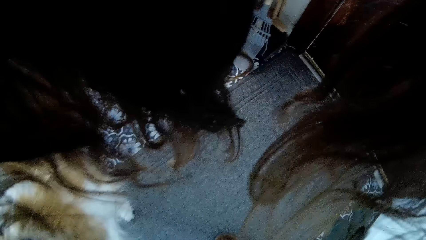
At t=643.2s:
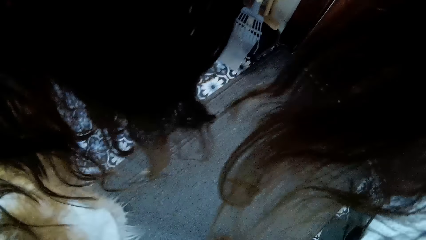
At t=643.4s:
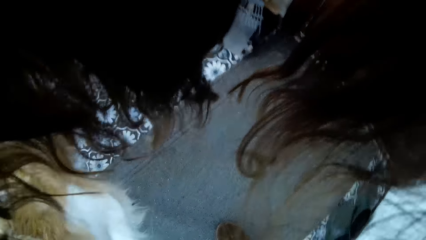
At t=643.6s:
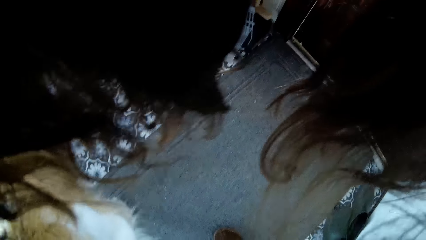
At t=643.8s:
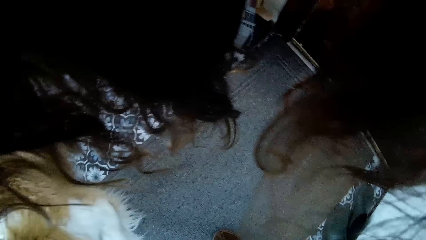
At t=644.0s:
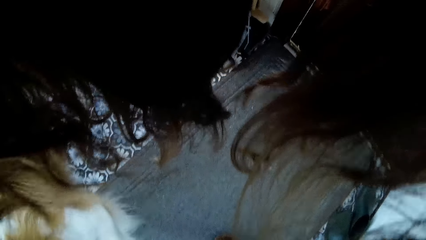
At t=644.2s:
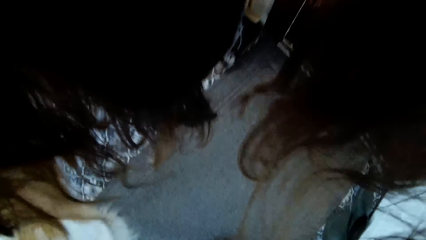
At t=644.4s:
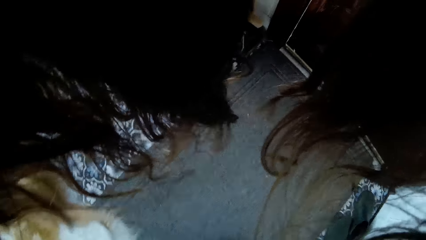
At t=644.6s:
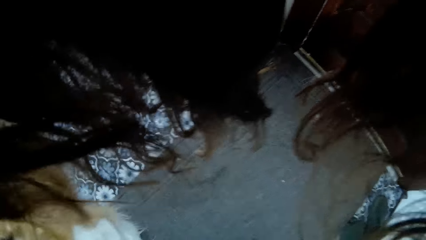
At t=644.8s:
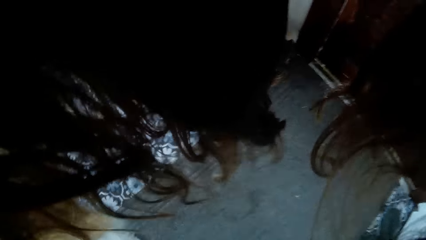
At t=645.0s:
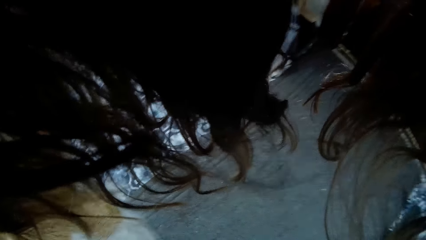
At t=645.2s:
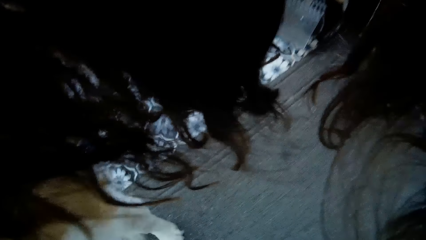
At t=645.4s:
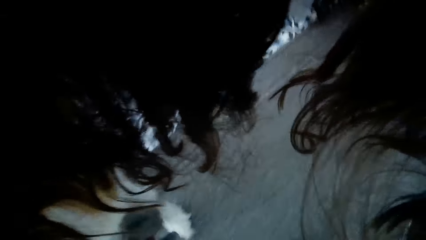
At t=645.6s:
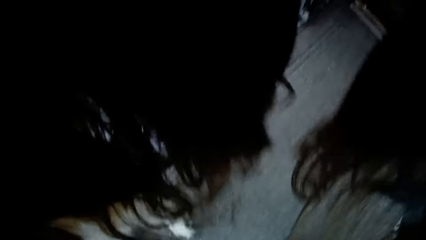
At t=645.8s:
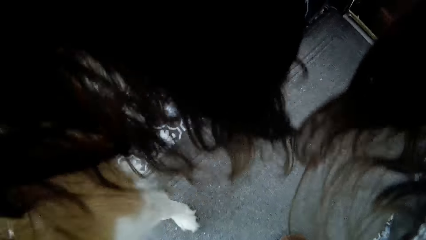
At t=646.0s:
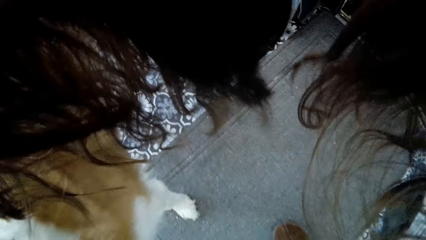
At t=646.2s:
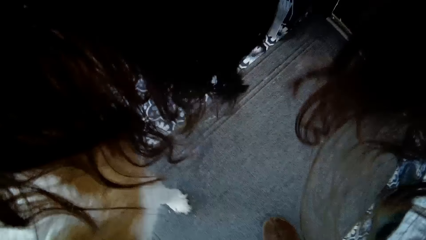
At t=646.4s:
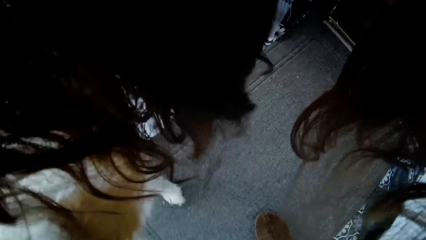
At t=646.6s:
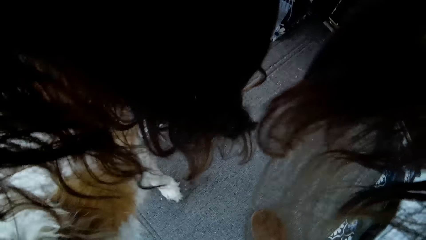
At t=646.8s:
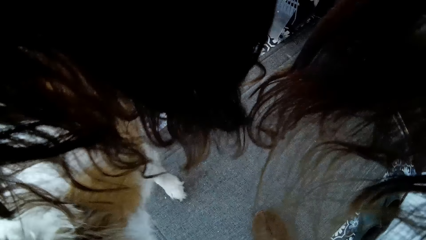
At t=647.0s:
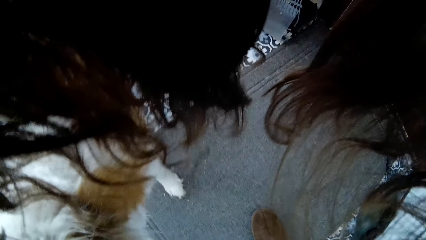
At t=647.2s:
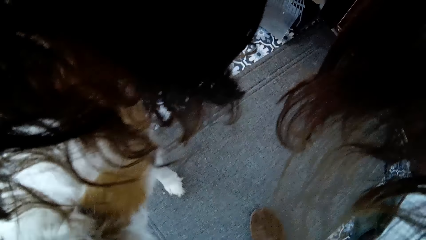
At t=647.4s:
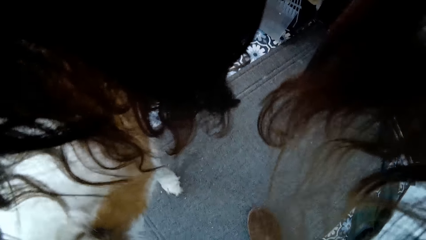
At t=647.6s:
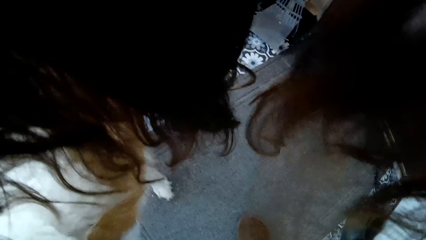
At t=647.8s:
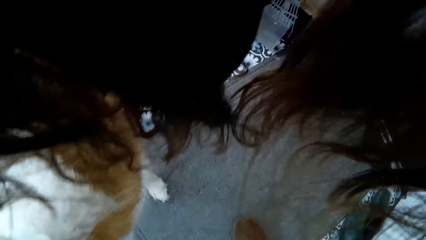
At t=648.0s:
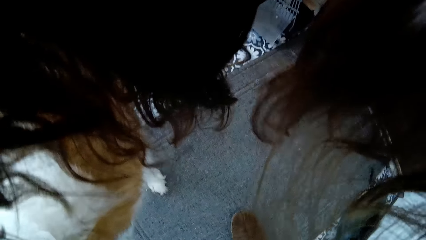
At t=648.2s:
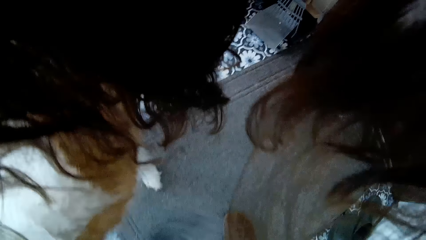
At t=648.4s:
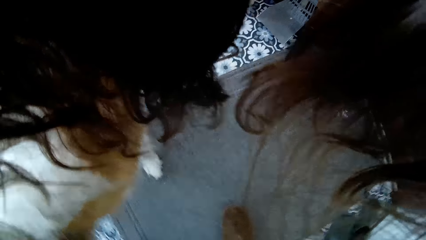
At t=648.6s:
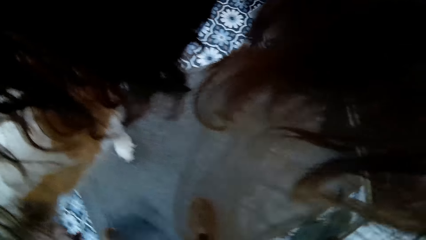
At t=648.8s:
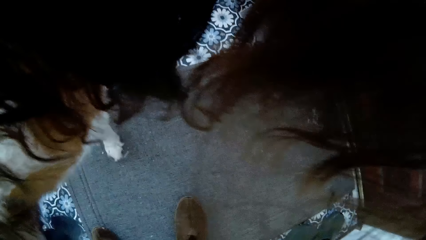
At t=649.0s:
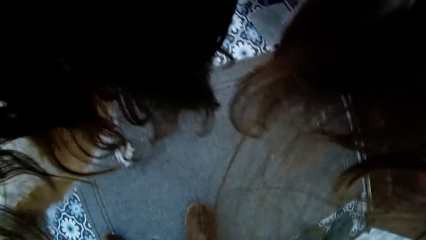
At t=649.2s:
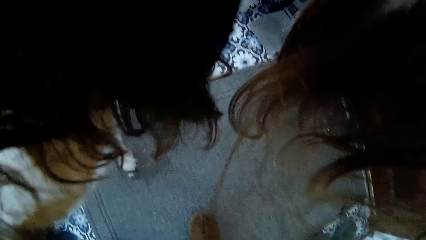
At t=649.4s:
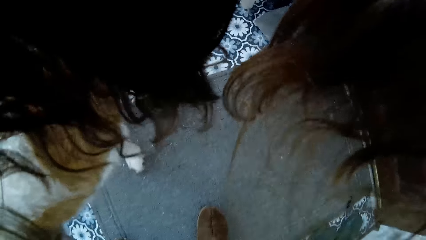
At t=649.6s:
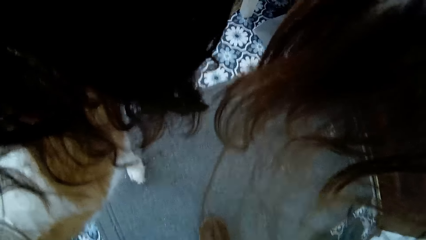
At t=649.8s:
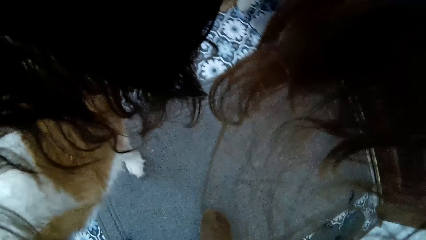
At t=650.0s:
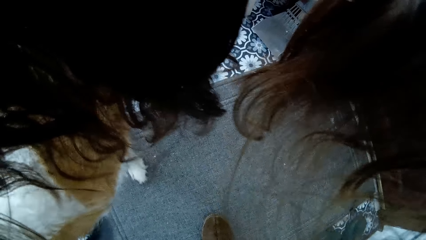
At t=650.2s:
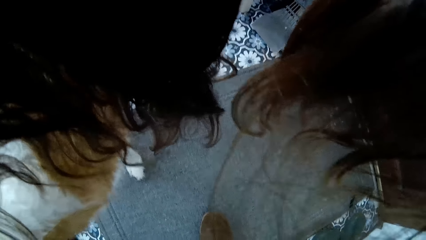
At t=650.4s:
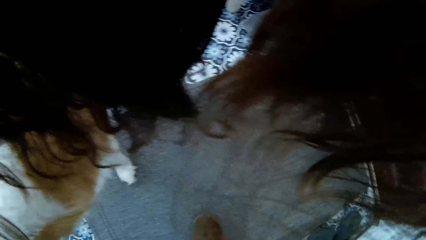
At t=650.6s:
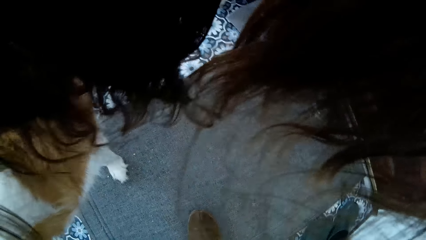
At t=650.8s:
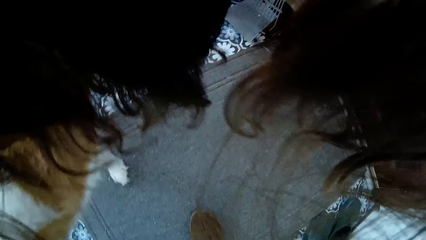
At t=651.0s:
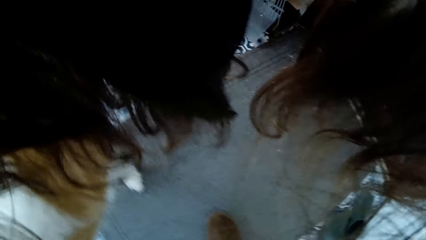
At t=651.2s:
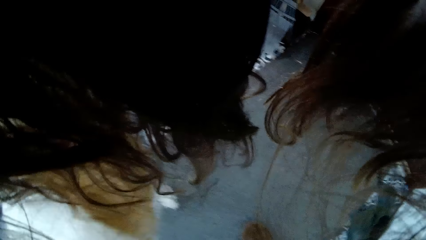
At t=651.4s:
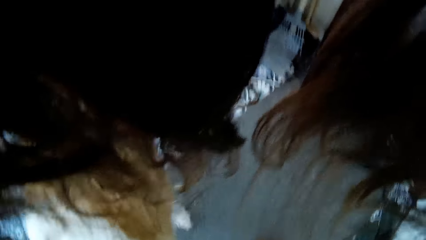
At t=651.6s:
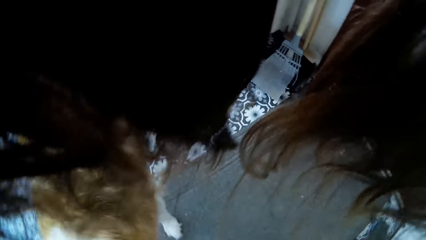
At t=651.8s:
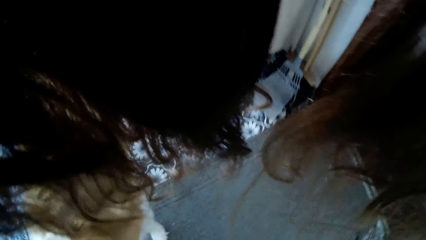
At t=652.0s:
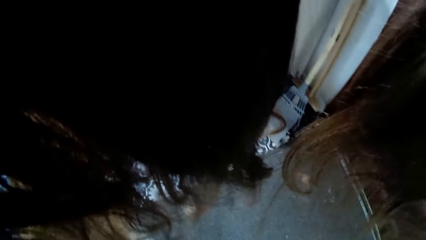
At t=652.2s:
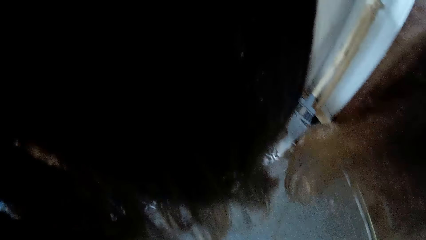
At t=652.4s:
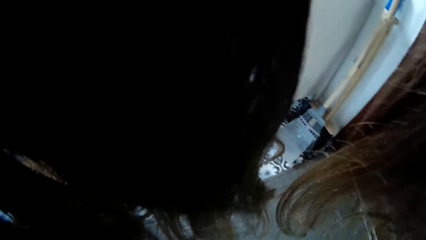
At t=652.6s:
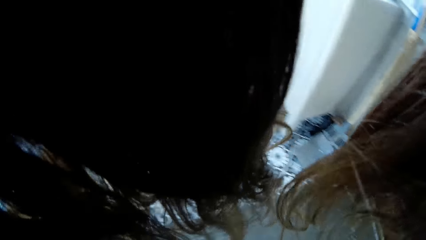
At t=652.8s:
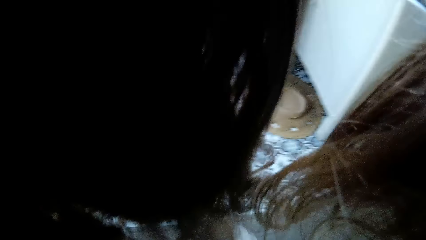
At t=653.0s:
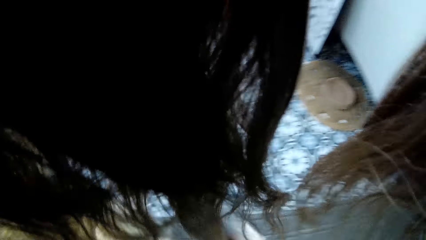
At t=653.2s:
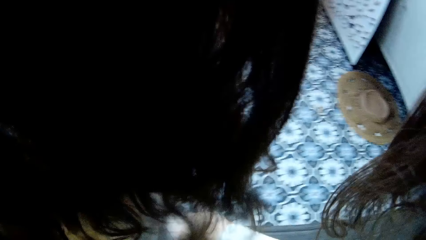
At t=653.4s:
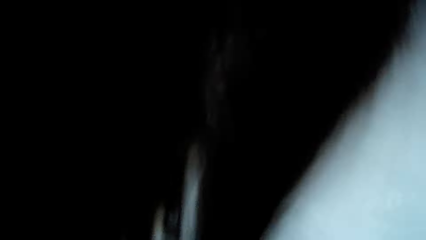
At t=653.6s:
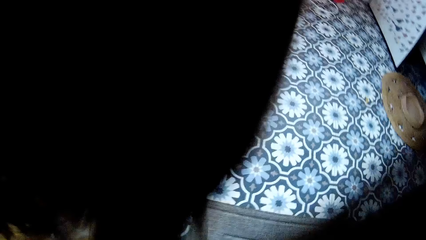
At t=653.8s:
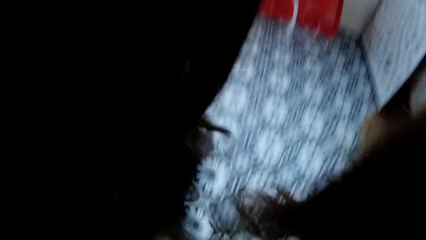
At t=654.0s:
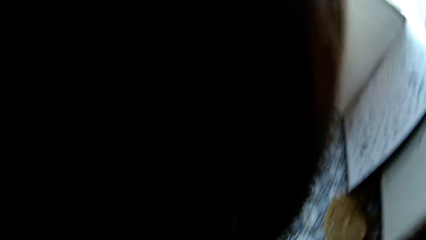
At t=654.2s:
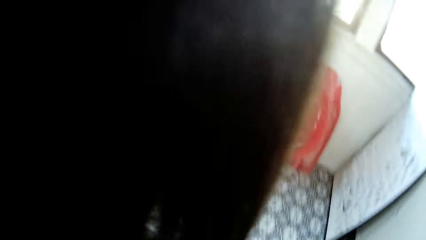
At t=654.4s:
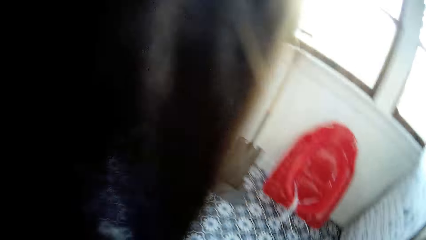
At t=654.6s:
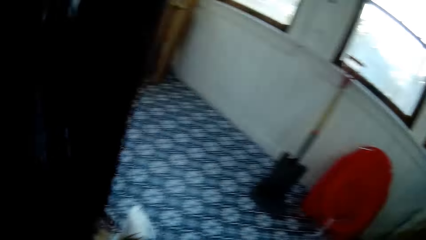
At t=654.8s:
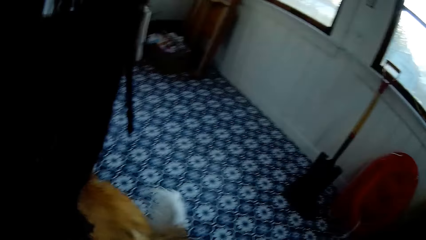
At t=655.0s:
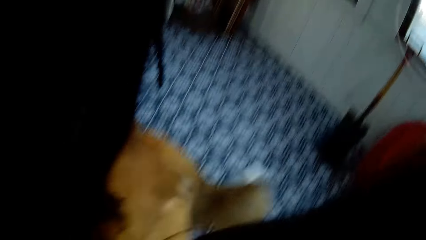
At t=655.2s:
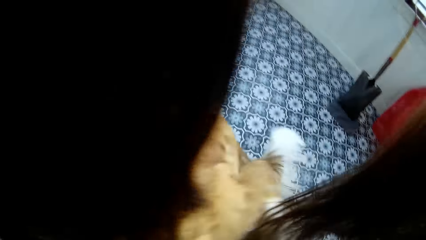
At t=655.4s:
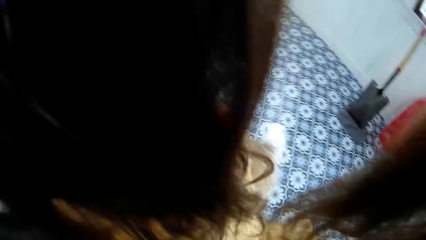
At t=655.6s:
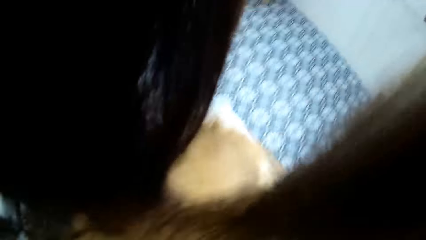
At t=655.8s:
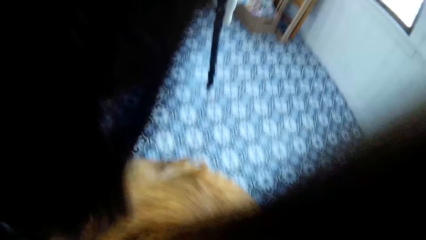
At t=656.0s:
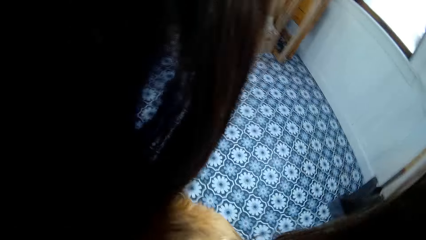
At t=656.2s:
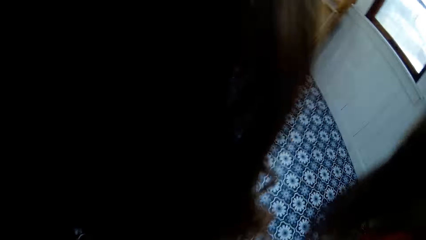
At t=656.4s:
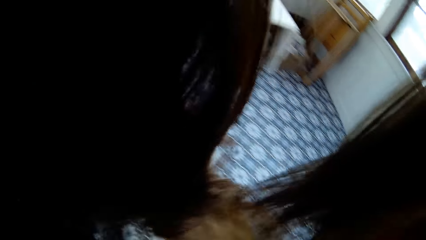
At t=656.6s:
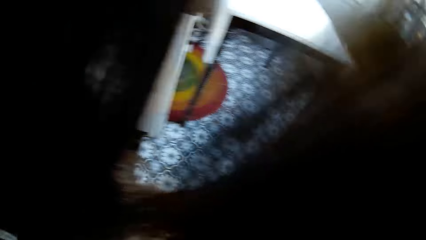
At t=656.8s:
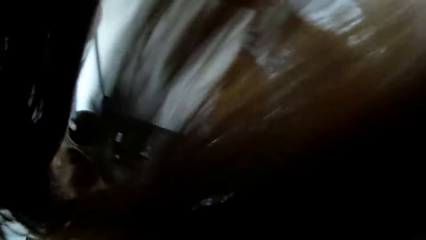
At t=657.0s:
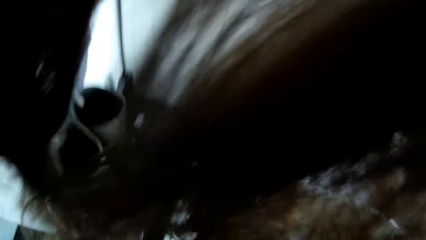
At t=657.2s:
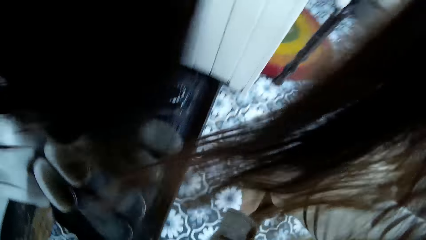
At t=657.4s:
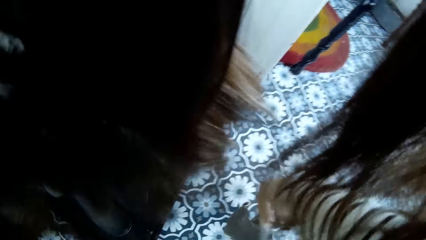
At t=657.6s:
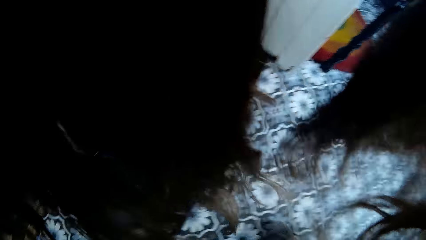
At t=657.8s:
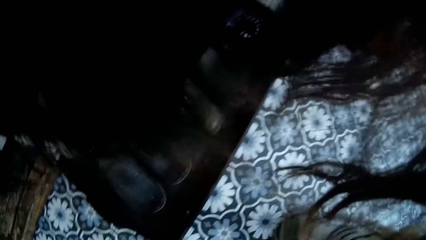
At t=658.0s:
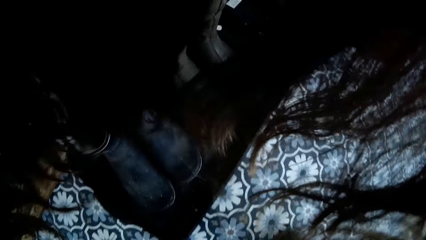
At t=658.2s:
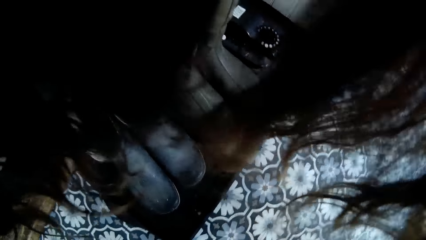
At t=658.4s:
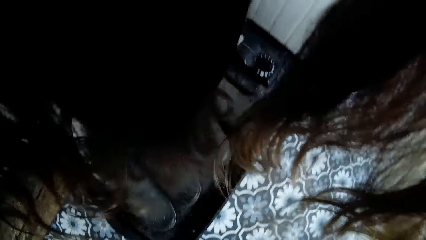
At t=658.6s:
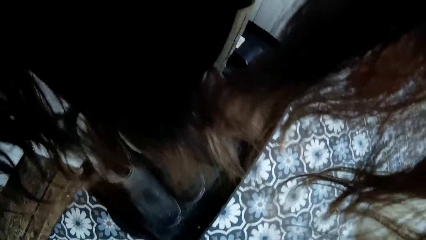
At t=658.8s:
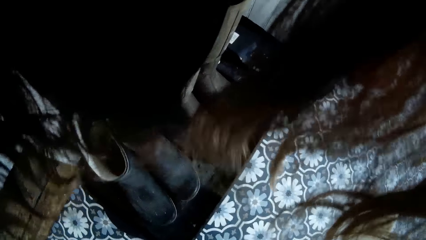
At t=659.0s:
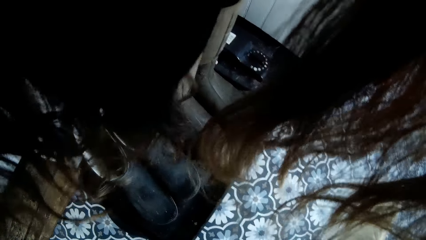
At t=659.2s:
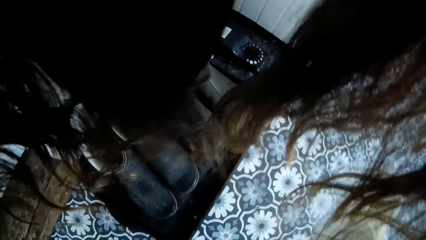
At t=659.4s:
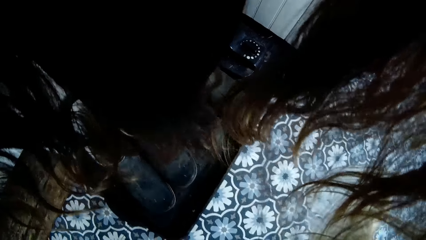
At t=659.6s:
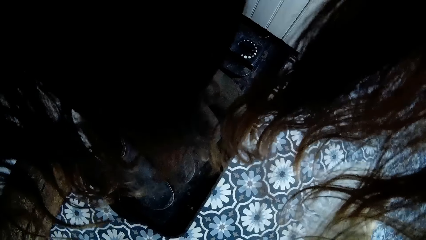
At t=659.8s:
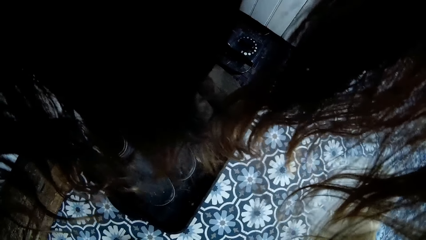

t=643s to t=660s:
The camera wearer looks around the house repeatedly.
